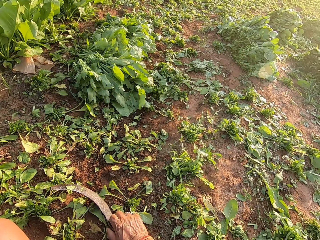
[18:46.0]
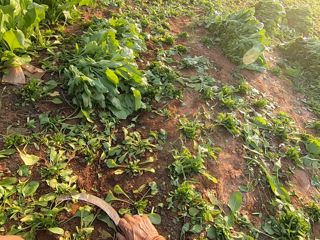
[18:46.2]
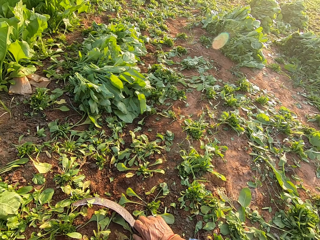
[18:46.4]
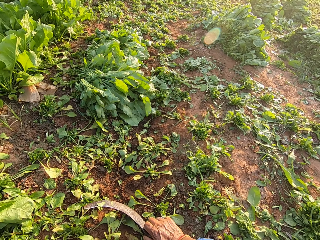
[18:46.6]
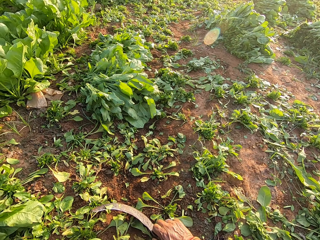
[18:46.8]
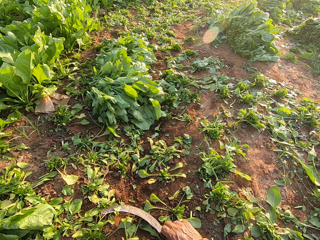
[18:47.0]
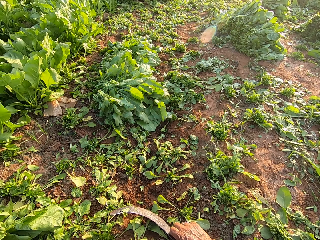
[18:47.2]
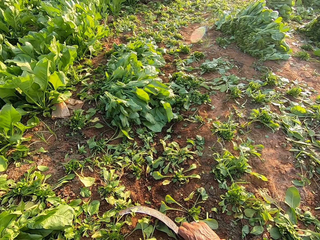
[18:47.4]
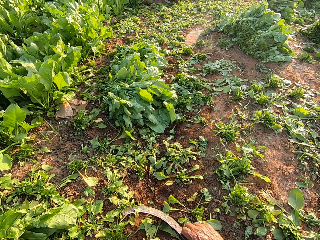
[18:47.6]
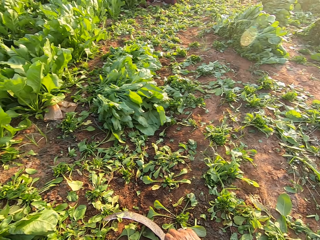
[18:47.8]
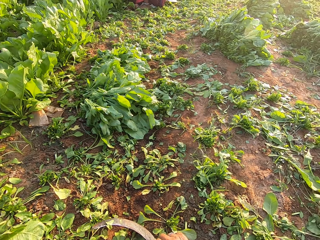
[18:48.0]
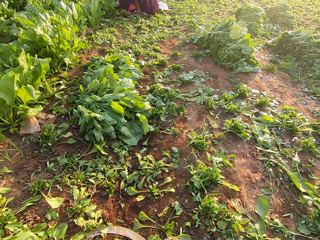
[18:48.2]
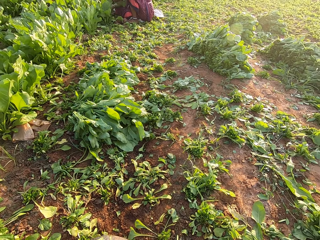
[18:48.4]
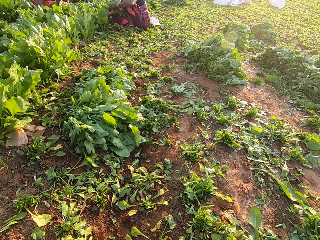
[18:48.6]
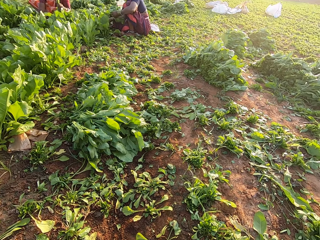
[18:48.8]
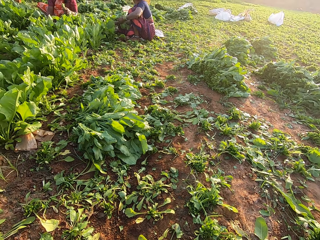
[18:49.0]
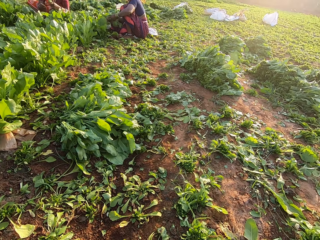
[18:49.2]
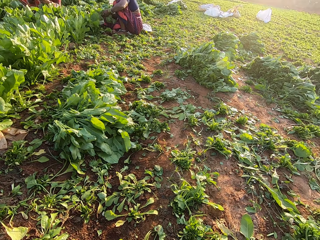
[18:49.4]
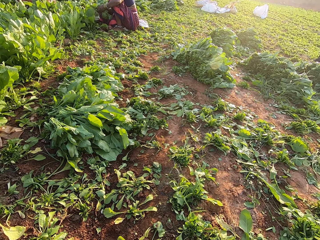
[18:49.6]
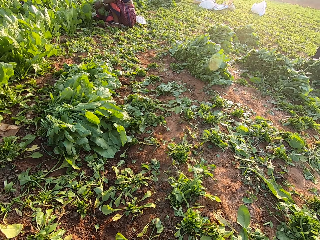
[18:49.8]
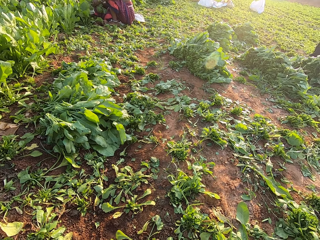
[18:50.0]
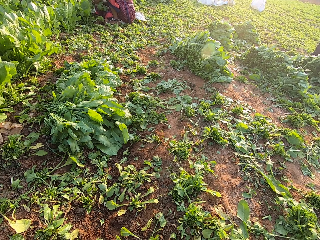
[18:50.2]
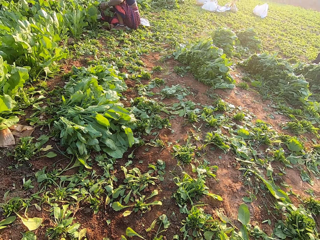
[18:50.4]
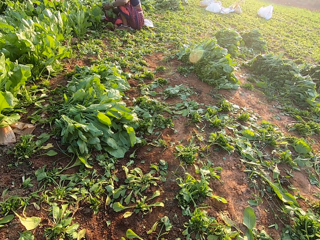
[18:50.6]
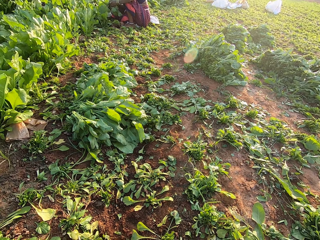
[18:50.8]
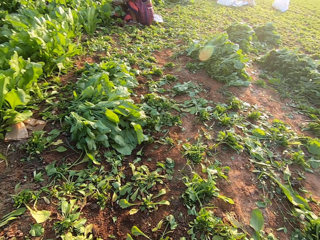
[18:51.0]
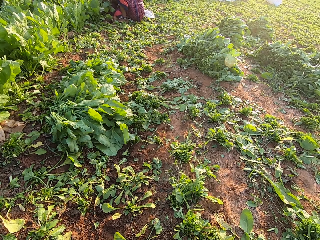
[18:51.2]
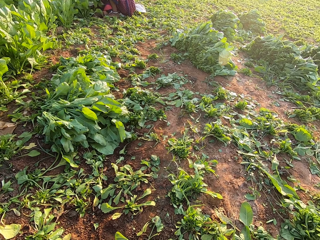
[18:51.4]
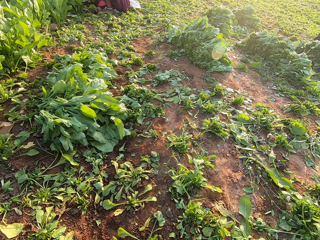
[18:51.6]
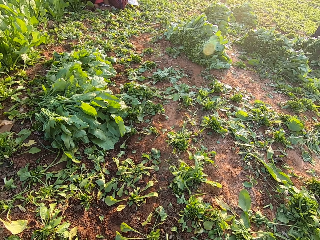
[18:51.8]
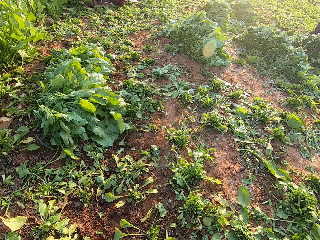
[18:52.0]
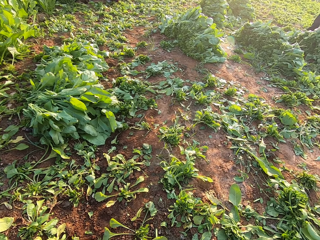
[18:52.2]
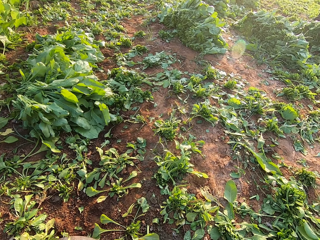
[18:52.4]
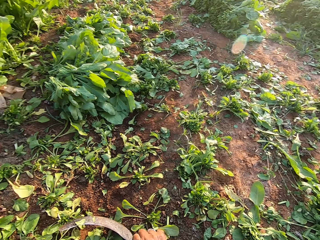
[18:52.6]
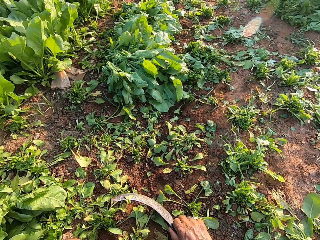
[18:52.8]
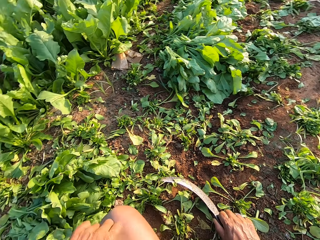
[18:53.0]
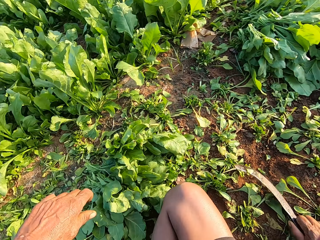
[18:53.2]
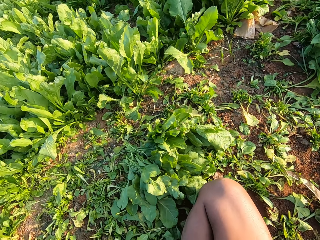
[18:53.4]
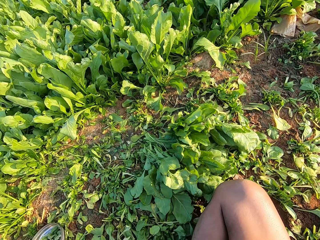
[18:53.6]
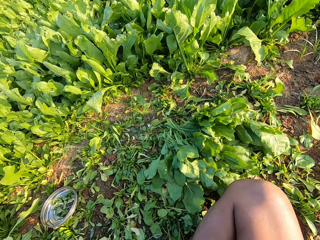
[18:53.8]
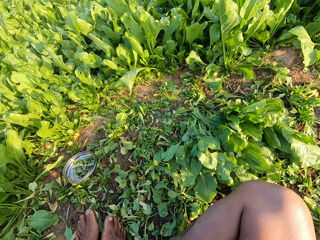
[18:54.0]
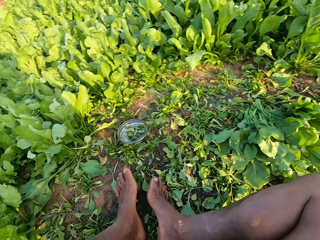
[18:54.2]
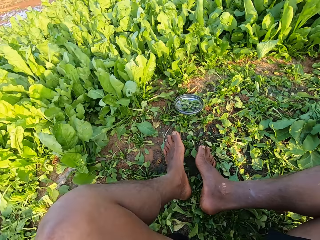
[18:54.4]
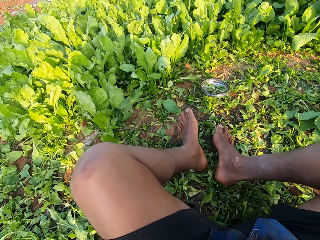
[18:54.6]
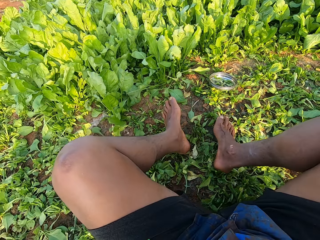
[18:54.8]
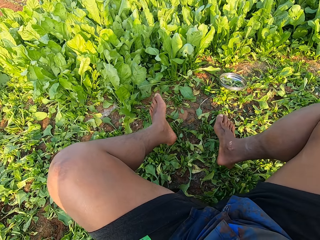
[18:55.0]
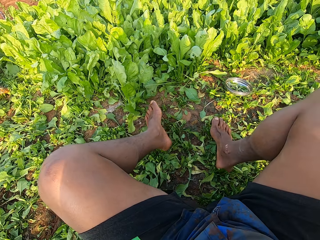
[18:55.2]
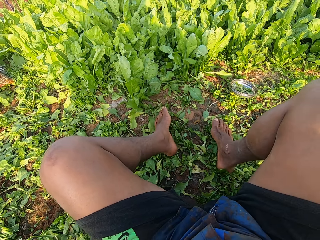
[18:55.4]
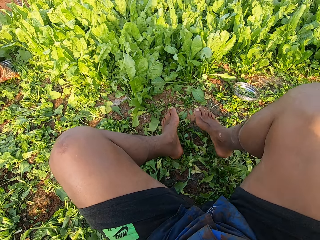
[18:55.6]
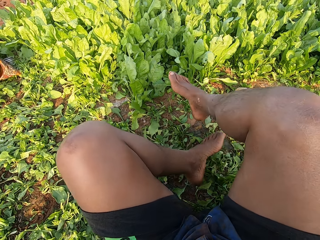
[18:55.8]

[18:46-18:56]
The camera wearer looks down. They talk. They sit upright.

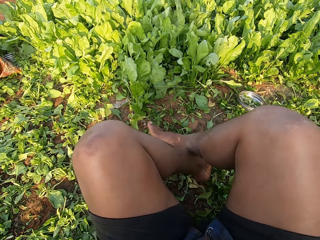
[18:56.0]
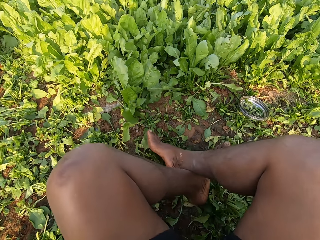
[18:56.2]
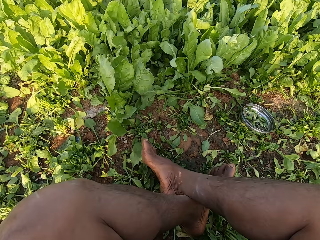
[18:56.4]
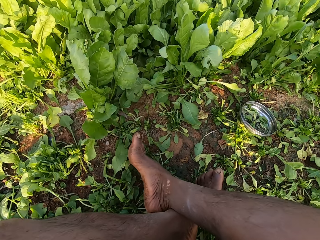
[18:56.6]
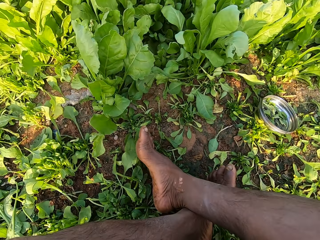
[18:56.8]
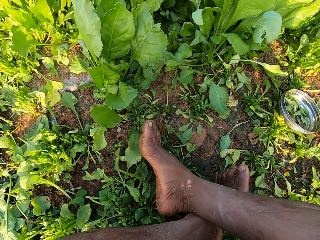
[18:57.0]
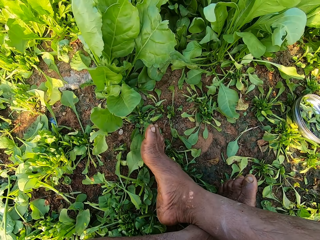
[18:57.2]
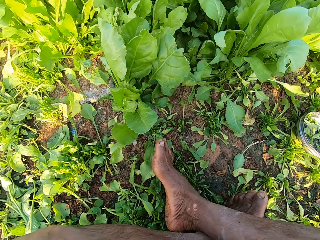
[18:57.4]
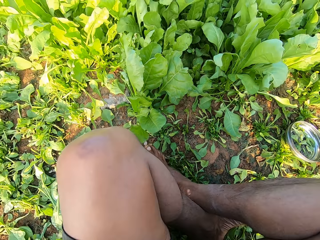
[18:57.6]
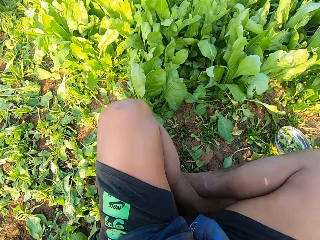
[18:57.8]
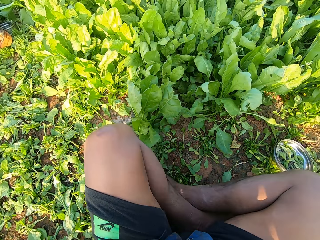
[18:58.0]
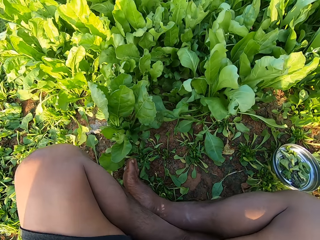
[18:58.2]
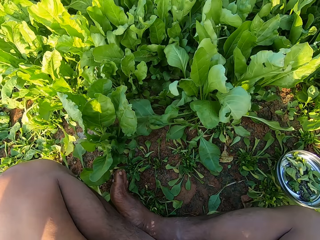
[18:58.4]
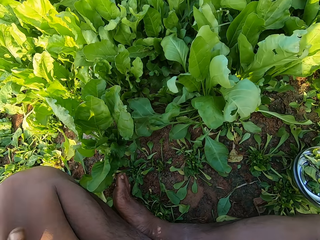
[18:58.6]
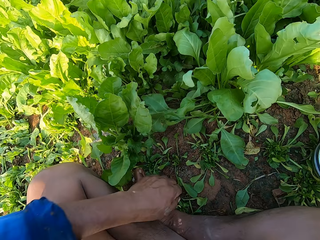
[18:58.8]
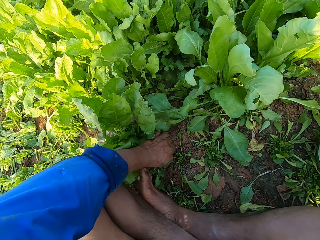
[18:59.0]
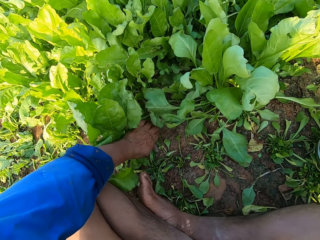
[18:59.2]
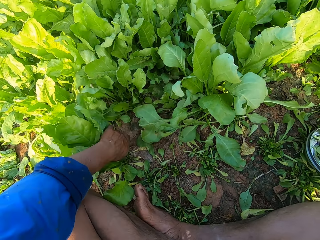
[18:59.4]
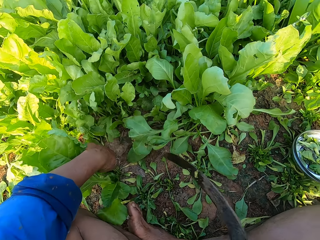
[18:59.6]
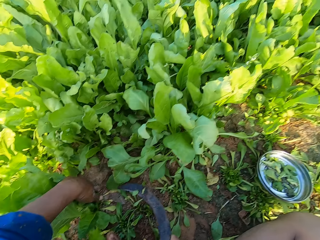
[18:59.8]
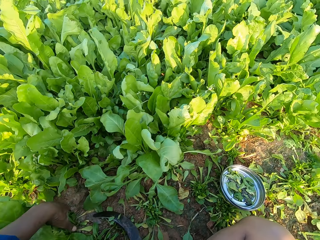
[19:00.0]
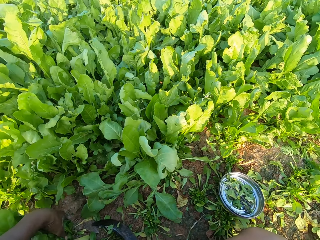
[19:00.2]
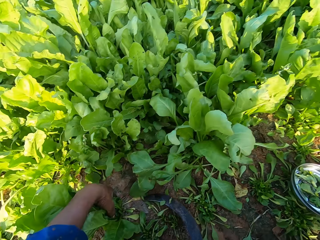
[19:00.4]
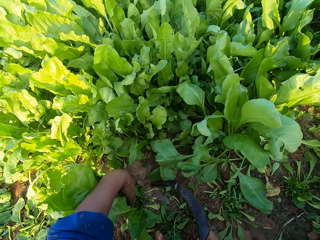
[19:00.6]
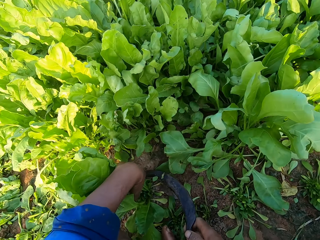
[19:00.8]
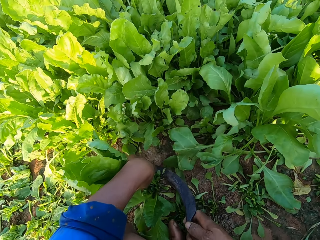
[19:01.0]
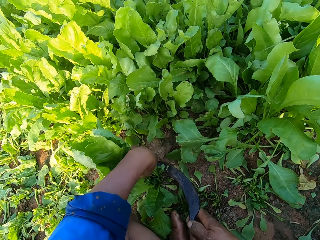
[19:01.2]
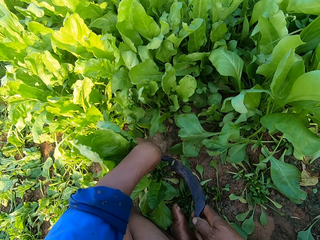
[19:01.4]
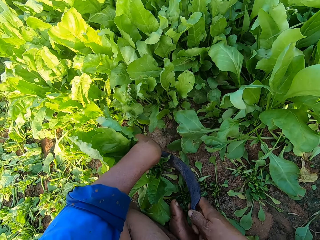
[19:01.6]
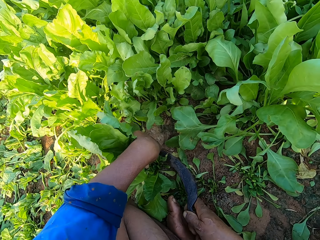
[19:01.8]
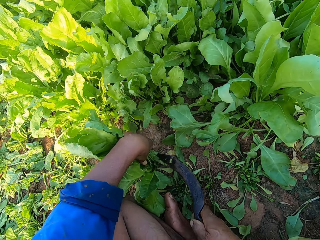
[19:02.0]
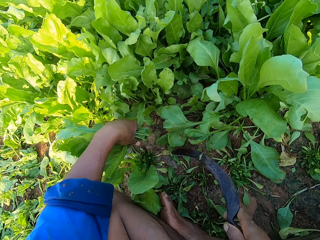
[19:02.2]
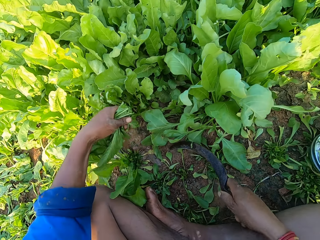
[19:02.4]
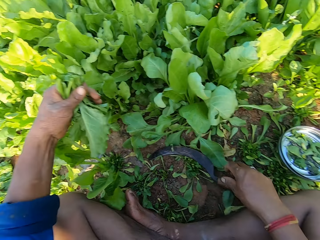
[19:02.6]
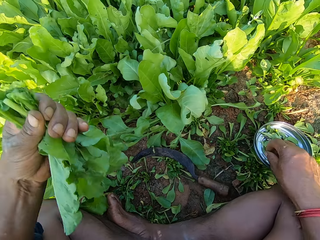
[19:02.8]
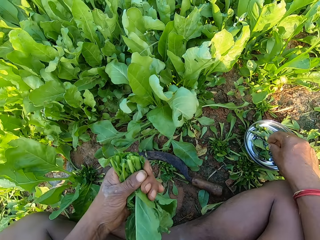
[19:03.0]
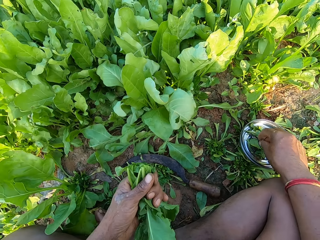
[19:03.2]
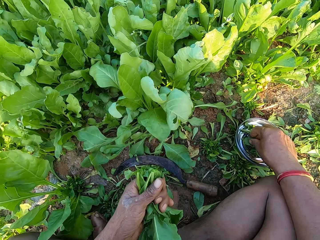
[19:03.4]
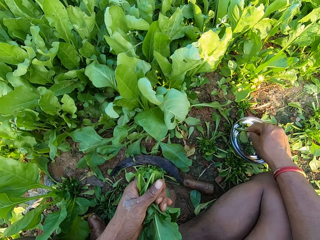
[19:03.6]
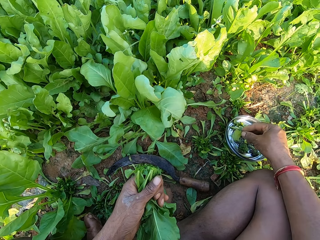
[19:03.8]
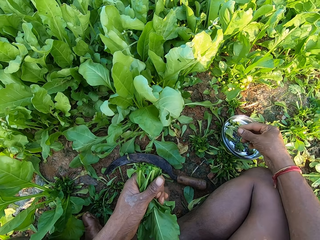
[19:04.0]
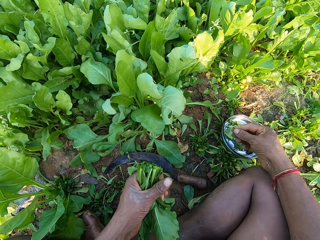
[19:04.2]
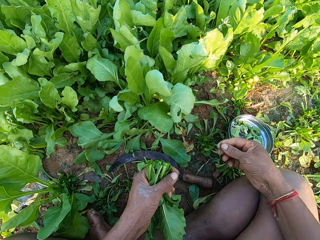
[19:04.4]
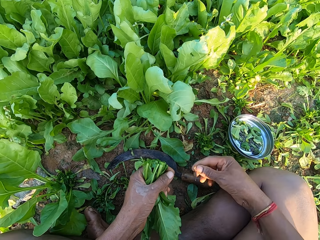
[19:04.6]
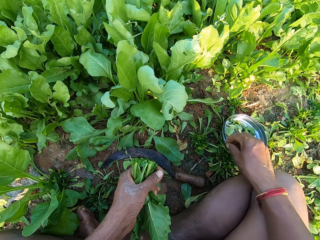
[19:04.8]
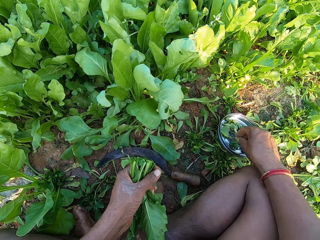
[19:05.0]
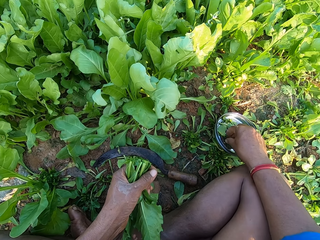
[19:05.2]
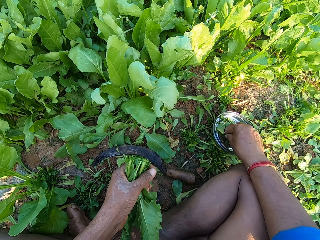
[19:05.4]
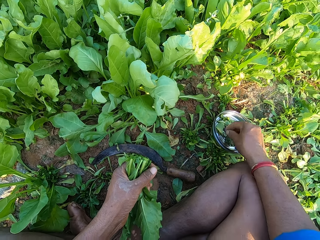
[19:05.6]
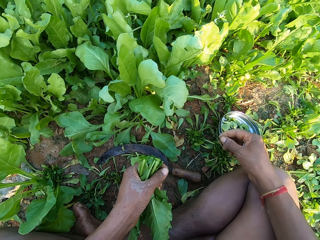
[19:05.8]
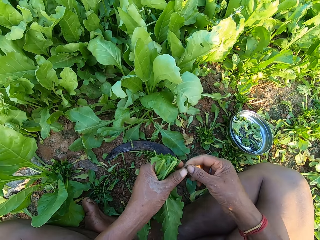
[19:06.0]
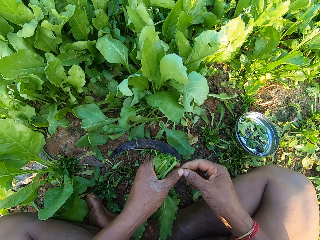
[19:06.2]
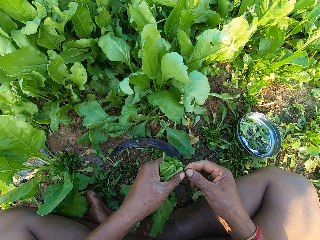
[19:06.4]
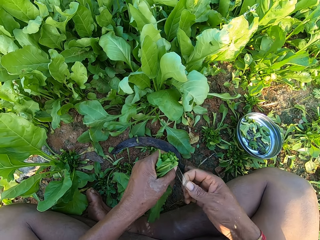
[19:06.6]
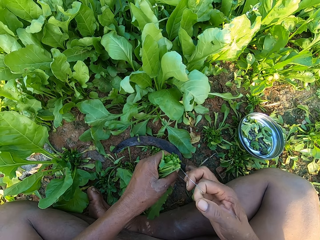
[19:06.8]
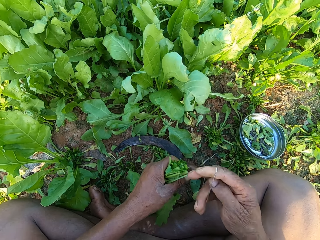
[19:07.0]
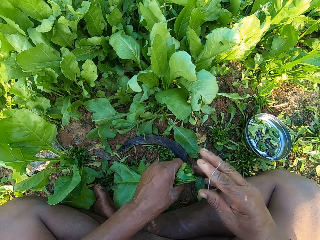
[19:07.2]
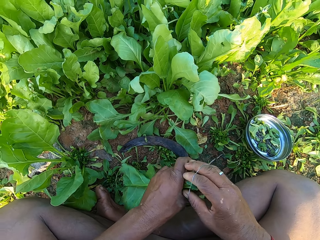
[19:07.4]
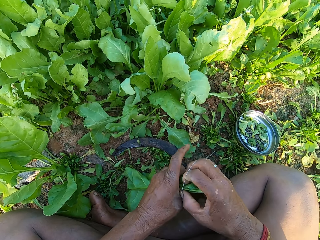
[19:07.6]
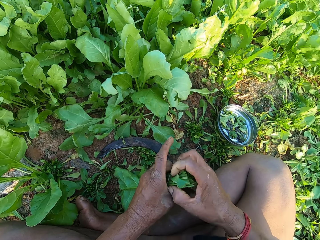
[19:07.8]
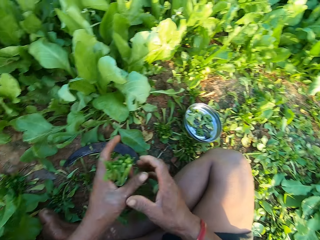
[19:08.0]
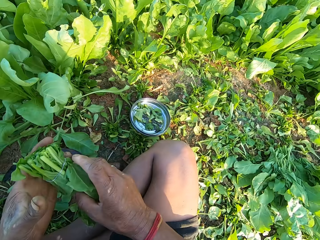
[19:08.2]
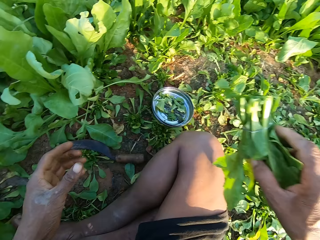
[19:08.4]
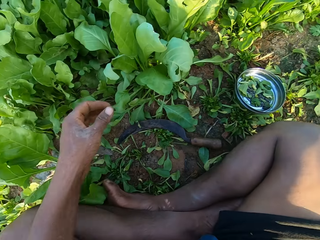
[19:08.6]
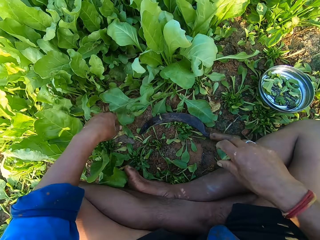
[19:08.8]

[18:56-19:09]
The camera wearer talks. She moves forward a little. She holds spinaches on the ground with her left hand. She cuts the spinaches on the ground with the hand sickle in her right hand. She talks. She drops the hand sickle on the ground with her right hand. She picks up a dried leaf or rubber band from the plate on the ground with her right hand. She drops the dried leaf on the ground with her right hand. She picks up a rubber band from the plate on the ground with her right hand. She stretches the rubber band in her right hand with her left hand. She ties the spinaches in her left hand with the rubber band in her right hand. She drops the spinaches on the ground with her right hand.
